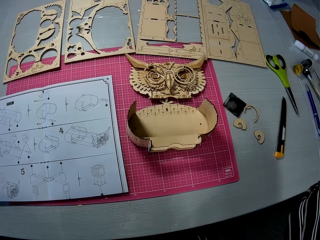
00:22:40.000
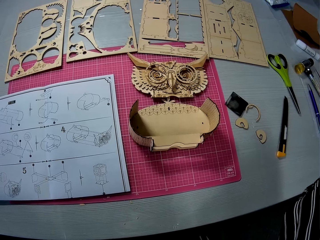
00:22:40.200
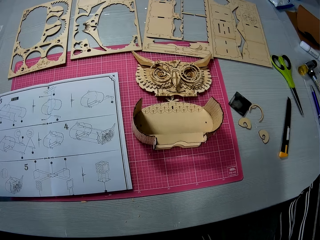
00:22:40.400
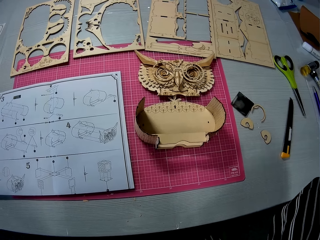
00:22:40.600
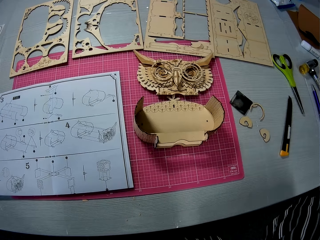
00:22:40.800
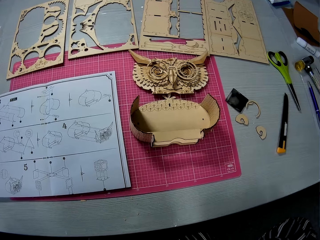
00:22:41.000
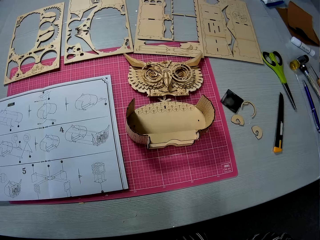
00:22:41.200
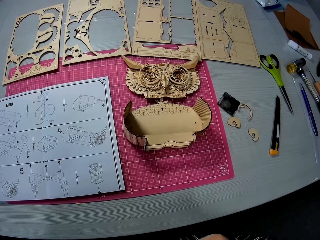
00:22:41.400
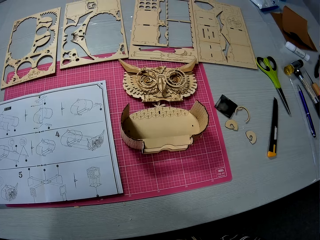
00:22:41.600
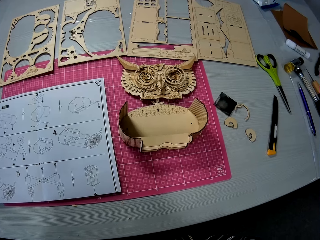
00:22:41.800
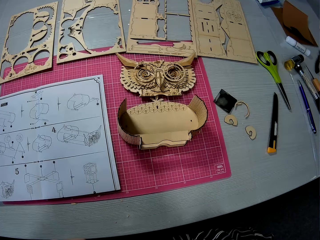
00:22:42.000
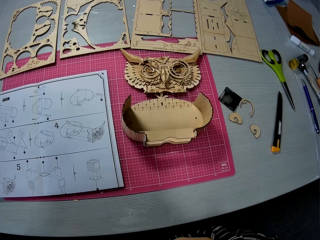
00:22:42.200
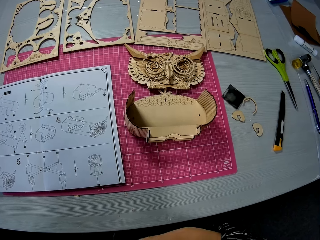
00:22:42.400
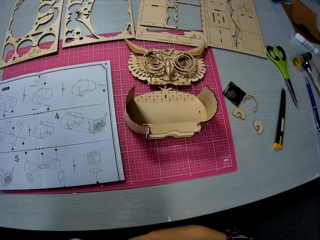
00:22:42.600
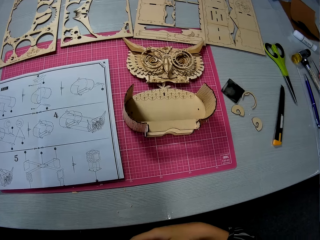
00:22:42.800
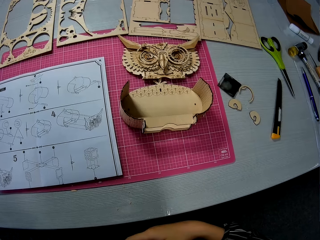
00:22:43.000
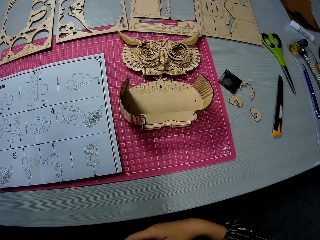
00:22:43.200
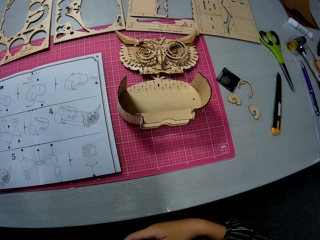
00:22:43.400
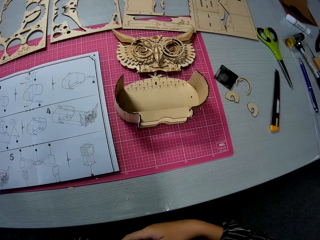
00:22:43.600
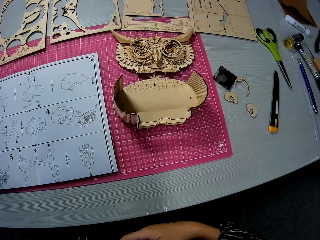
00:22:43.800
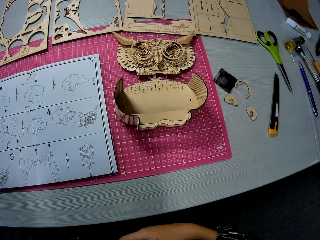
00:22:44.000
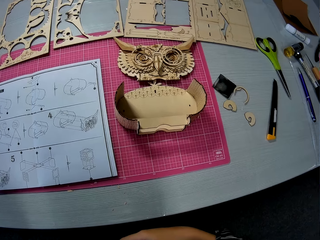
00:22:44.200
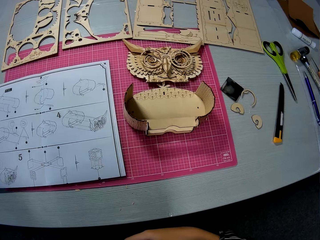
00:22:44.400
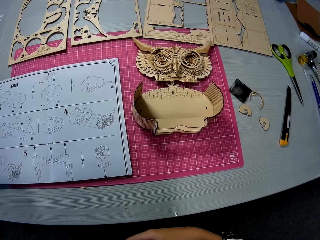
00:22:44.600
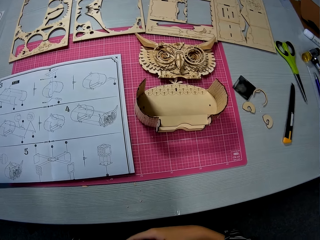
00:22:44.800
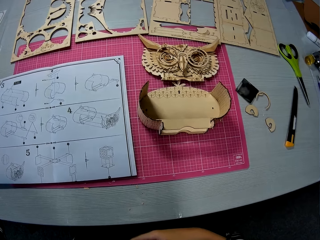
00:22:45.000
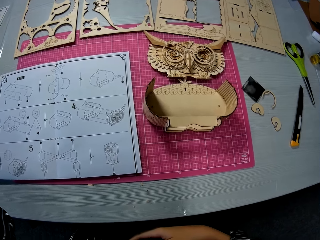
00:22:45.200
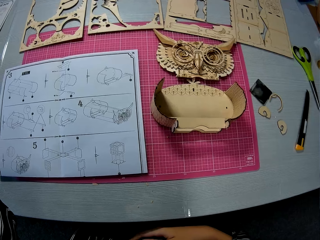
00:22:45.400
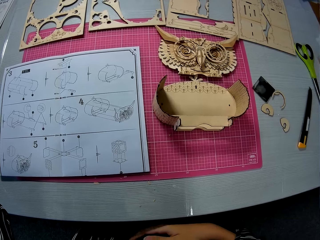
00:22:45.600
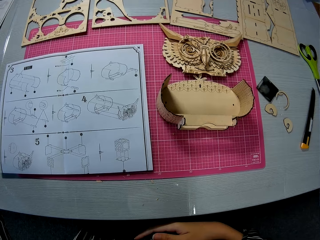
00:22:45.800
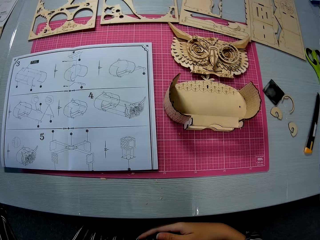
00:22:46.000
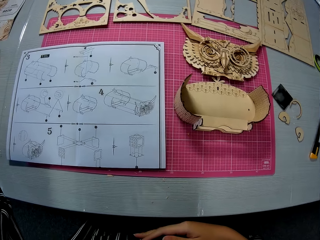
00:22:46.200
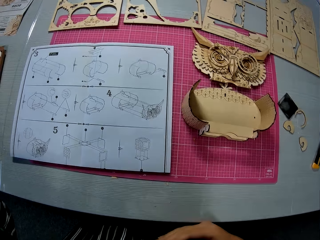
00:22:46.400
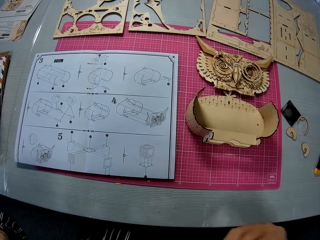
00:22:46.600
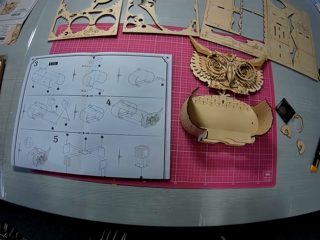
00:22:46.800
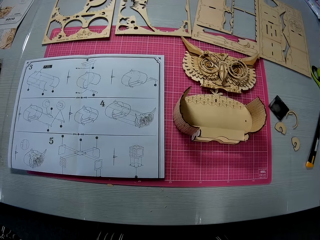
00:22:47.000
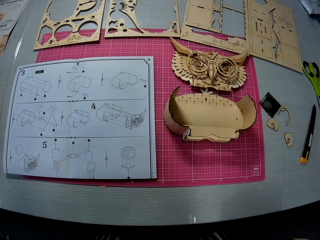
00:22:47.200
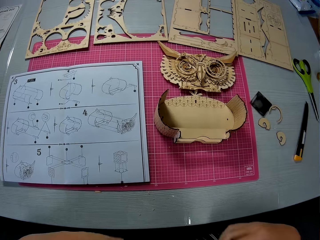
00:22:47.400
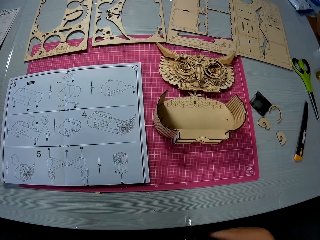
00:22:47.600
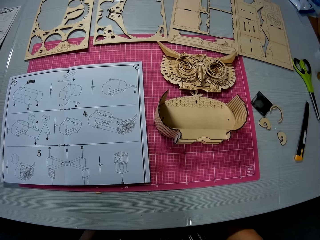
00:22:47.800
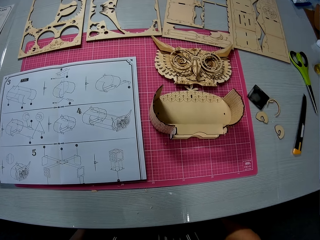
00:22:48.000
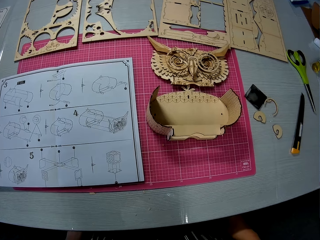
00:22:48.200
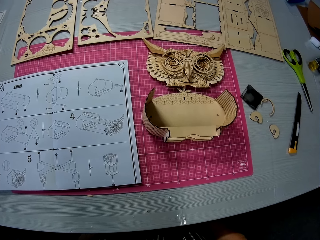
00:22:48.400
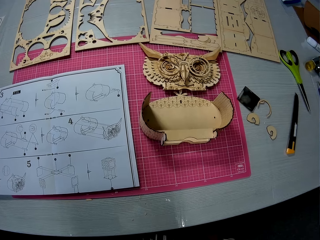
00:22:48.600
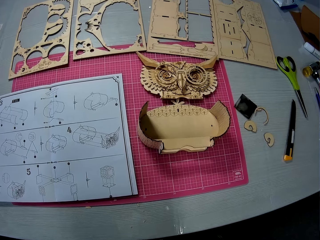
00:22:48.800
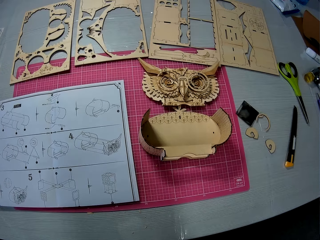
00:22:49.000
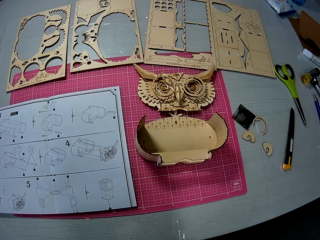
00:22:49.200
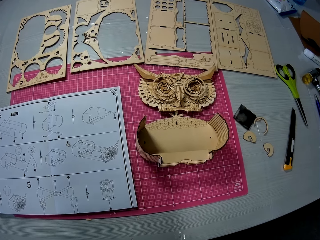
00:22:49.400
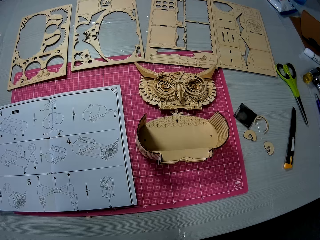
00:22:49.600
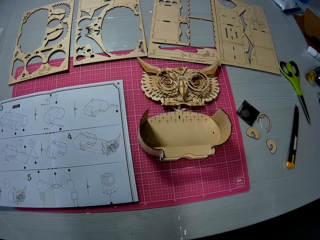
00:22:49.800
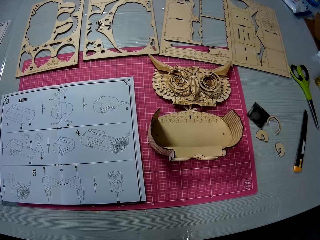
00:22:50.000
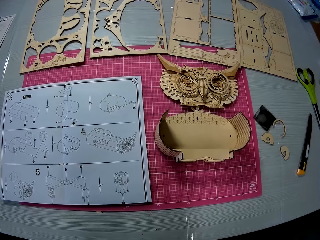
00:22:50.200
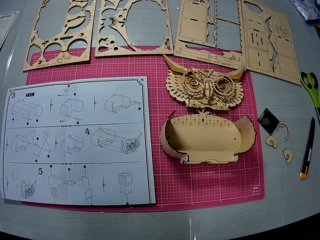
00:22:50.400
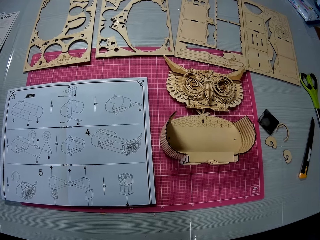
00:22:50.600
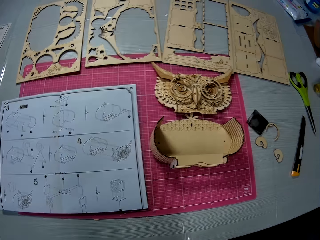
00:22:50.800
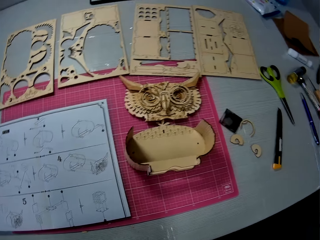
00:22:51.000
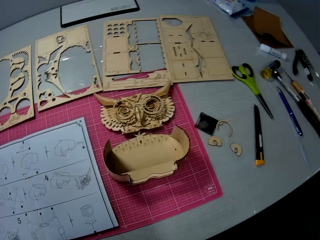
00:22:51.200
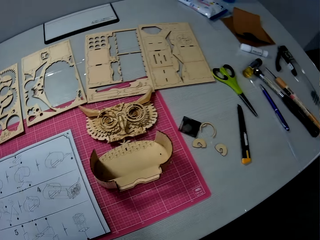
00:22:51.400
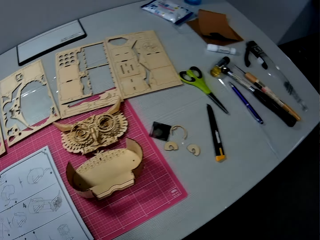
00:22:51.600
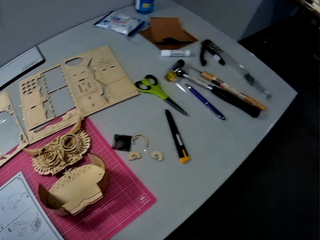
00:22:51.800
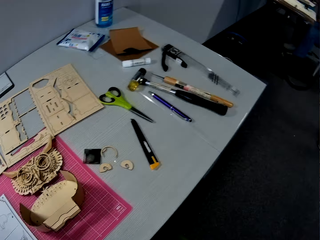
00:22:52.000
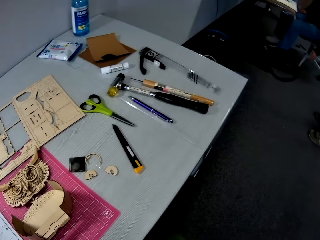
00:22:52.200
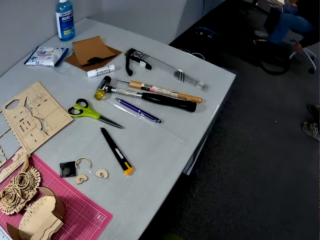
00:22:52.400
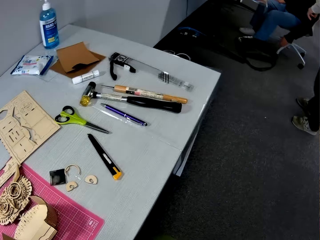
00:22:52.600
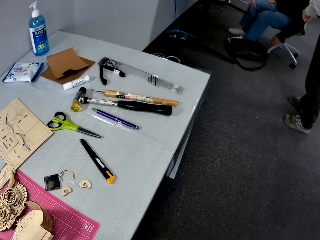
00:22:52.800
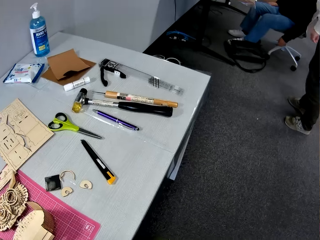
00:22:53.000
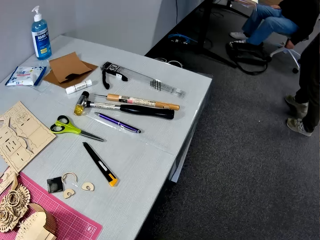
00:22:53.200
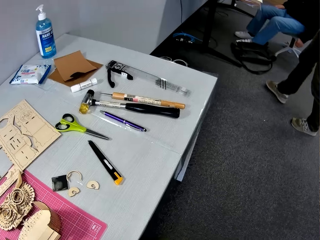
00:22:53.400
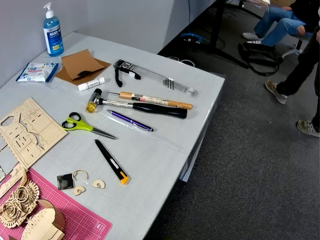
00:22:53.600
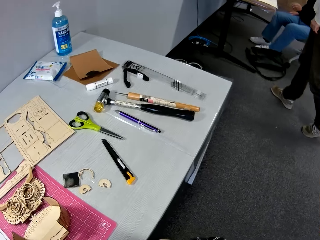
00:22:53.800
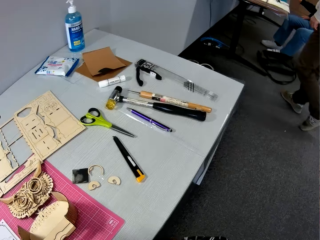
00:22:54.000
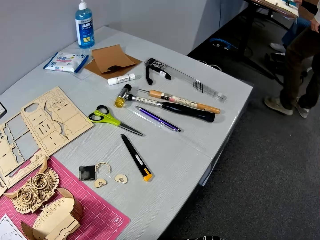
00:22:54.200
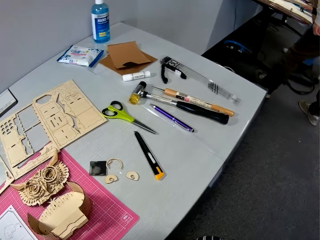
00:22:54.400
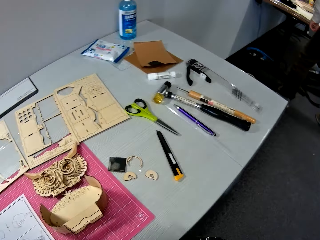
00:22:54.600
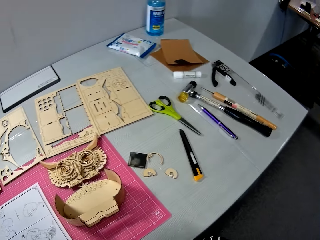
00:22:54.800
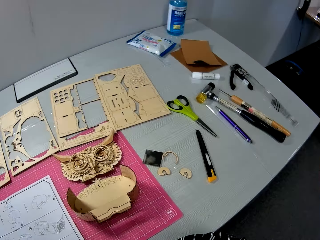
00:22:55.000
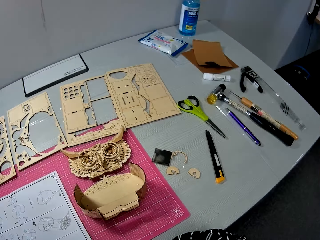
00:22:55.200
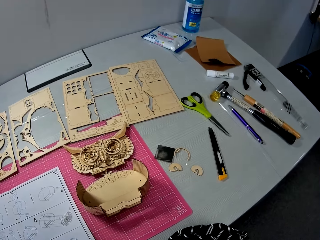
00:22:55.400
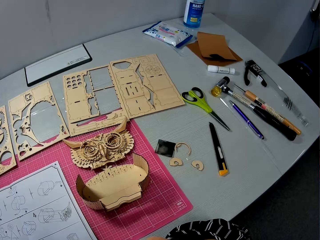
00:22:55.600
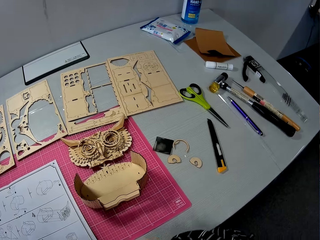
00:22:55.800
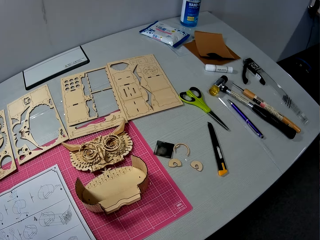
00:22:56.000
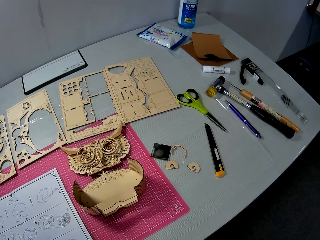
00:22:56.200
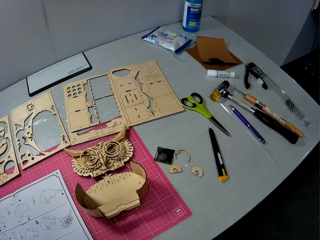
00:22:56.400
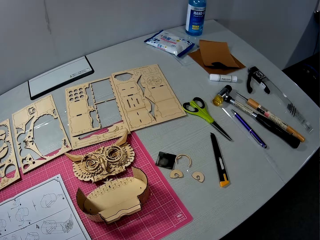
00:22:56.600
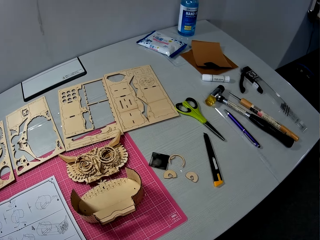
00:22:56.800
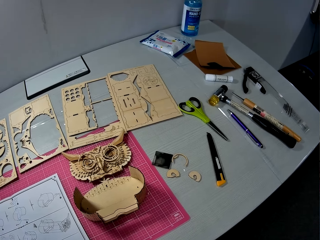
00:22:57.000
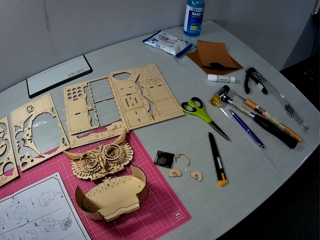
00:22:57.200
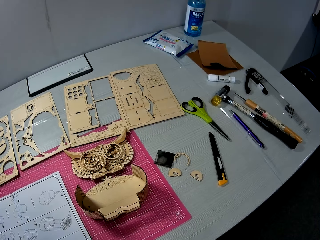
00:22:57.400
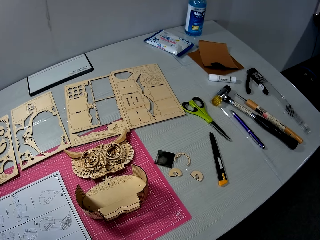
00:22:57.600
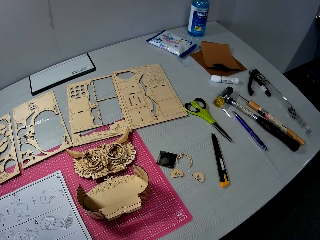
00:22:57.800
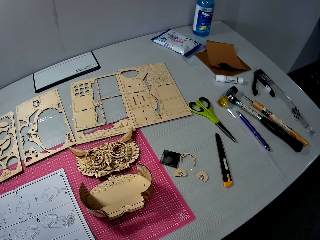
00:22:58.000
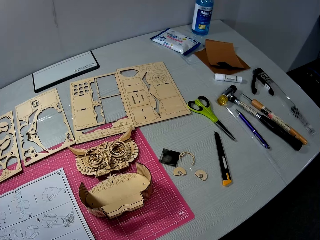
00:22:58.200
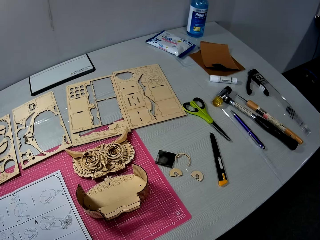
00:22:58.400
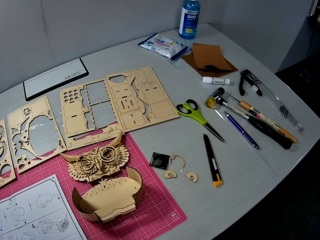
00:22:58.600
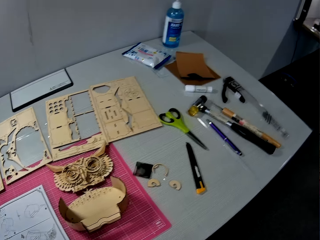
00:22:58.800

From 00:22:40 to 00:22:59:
A person walks in the room.
